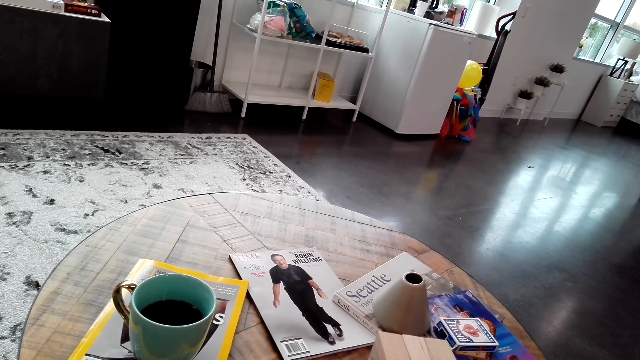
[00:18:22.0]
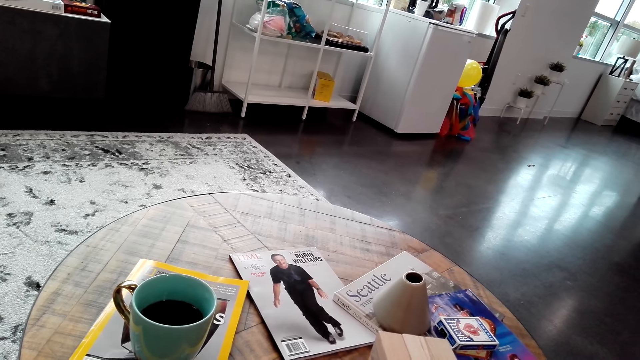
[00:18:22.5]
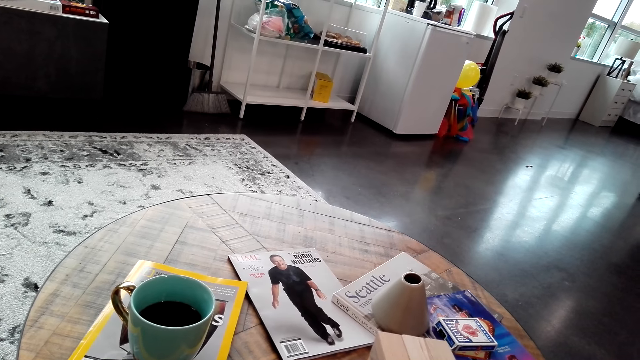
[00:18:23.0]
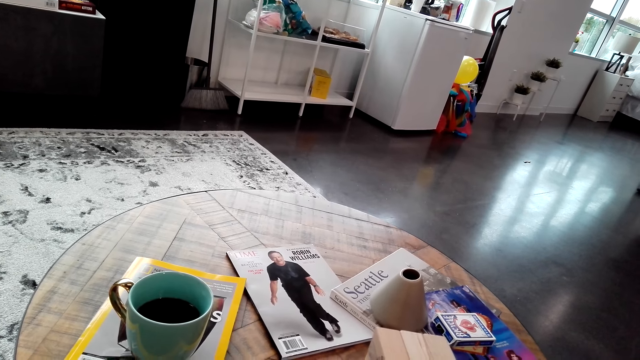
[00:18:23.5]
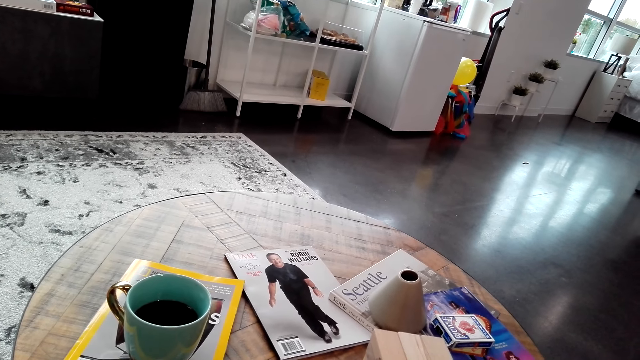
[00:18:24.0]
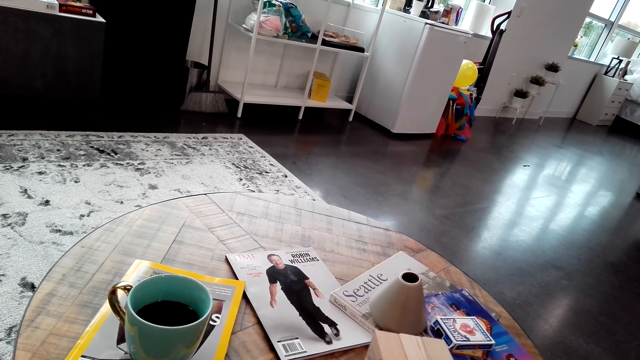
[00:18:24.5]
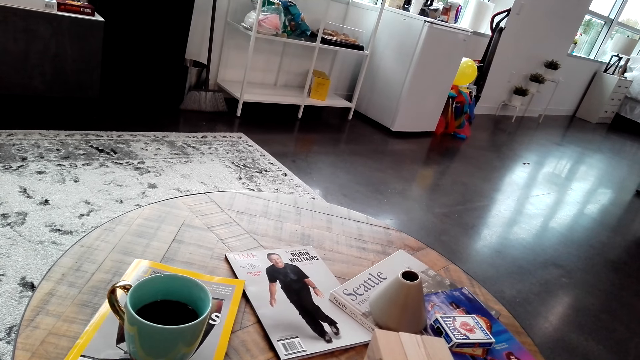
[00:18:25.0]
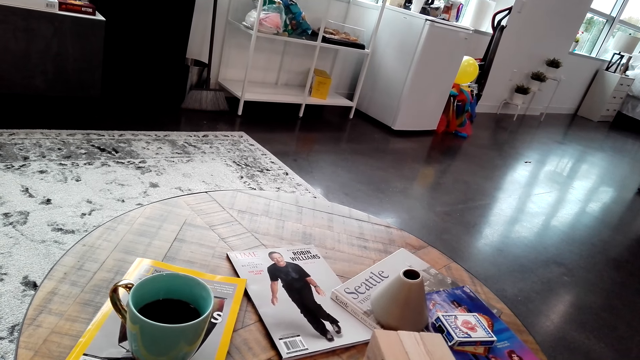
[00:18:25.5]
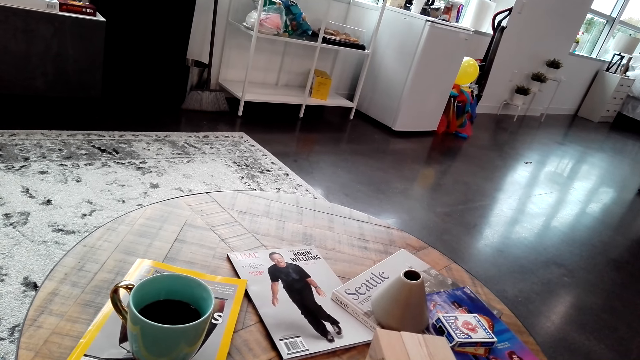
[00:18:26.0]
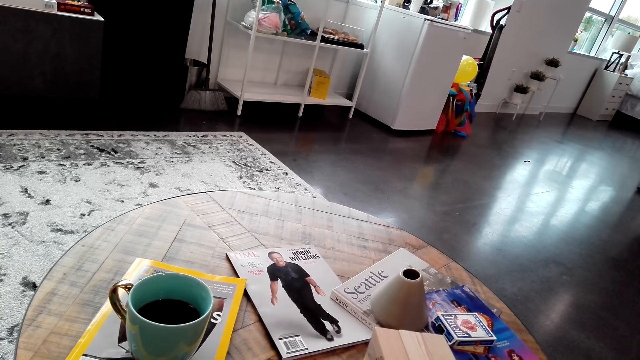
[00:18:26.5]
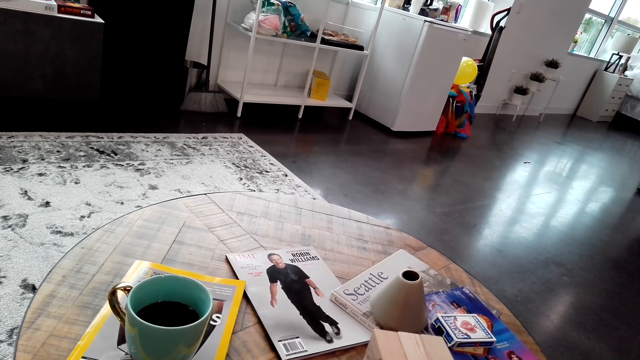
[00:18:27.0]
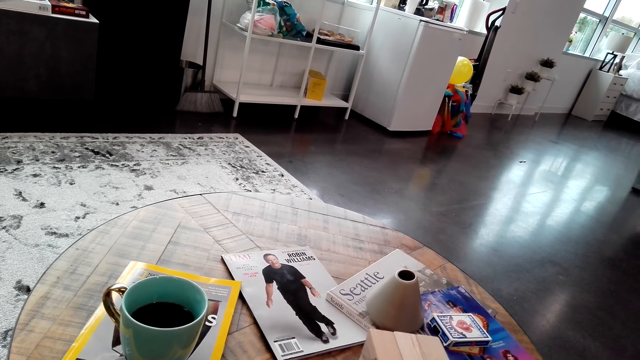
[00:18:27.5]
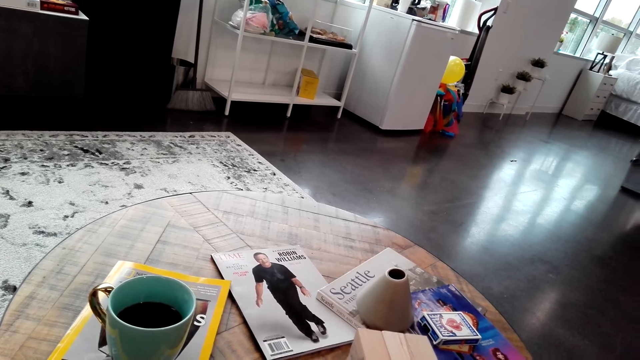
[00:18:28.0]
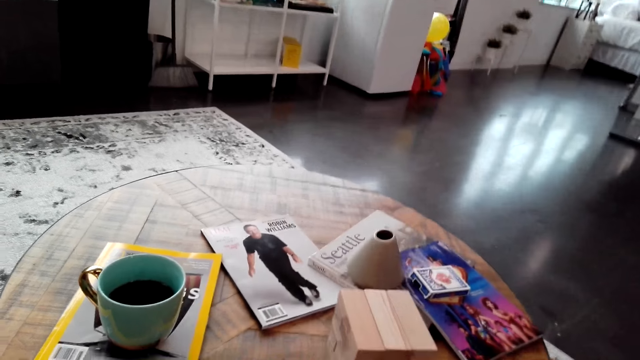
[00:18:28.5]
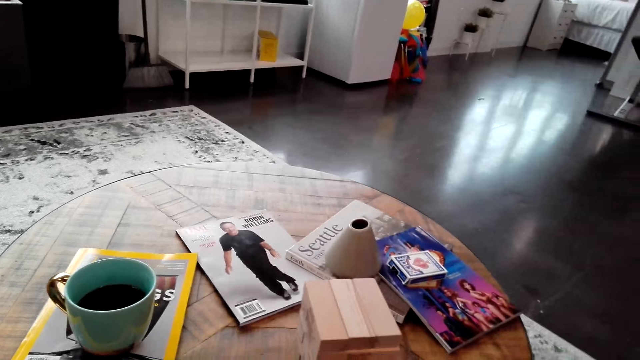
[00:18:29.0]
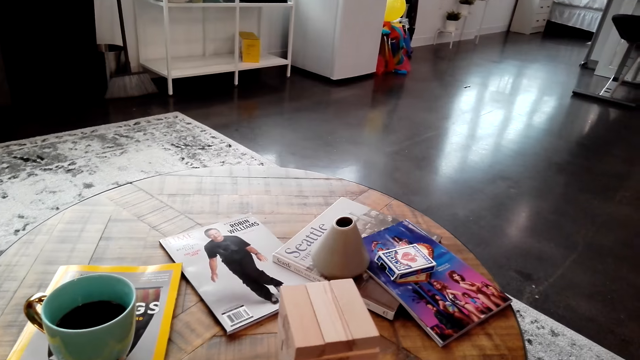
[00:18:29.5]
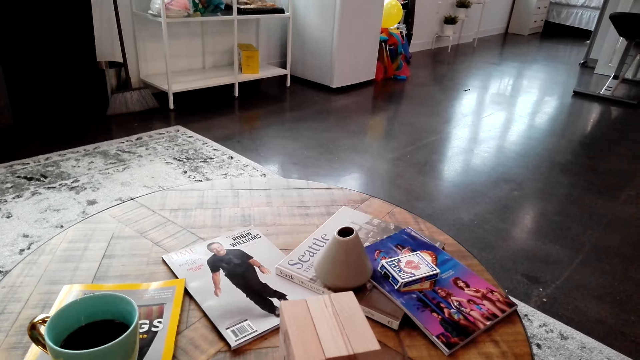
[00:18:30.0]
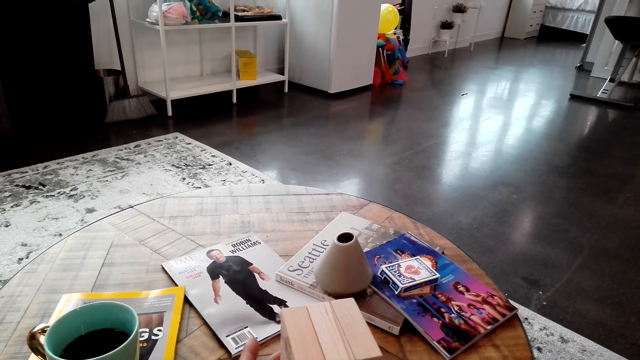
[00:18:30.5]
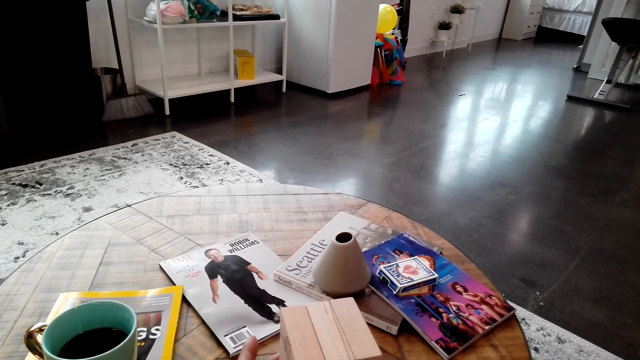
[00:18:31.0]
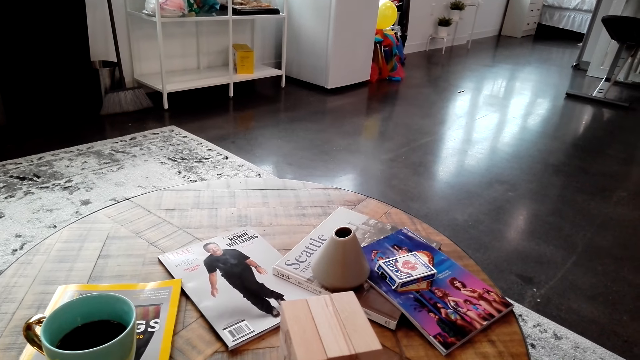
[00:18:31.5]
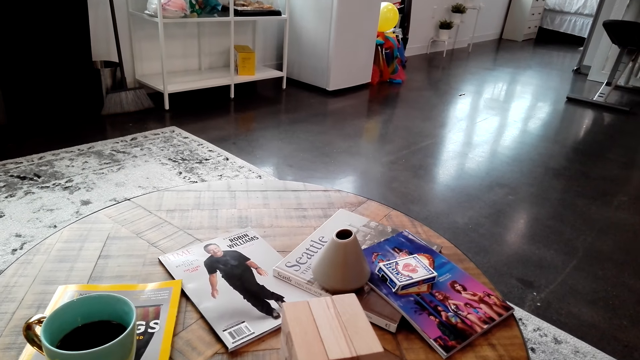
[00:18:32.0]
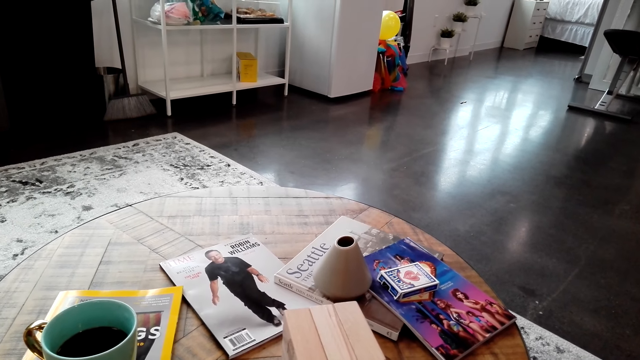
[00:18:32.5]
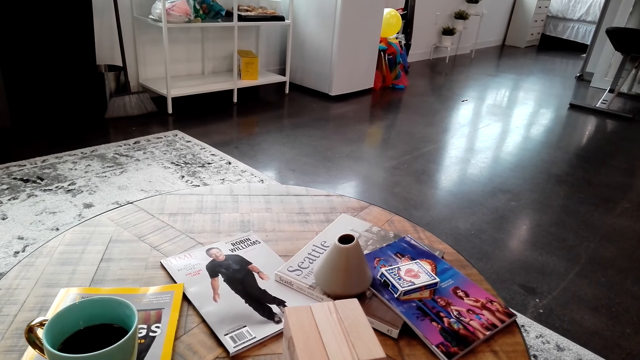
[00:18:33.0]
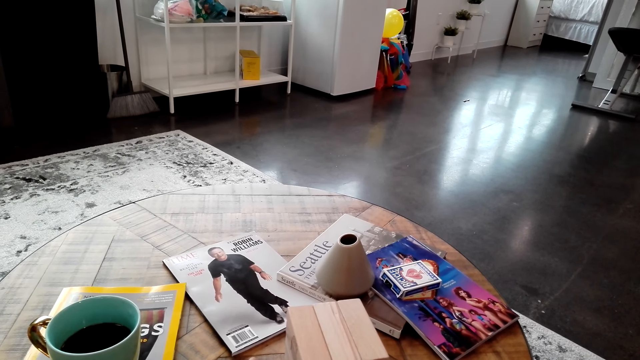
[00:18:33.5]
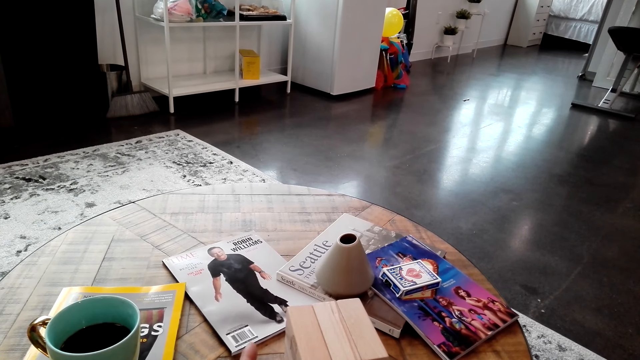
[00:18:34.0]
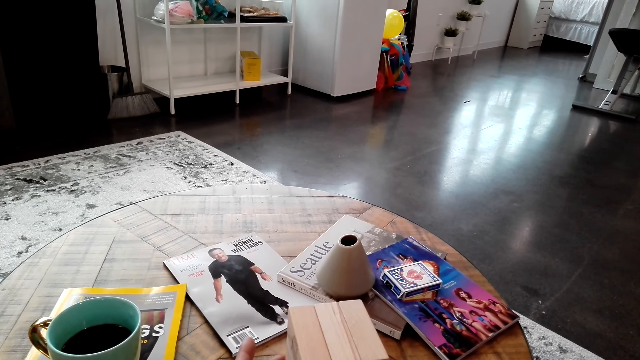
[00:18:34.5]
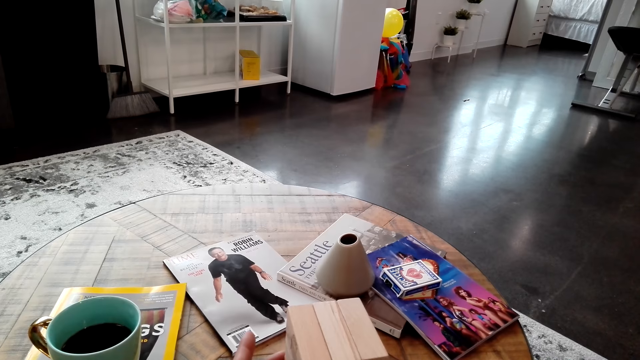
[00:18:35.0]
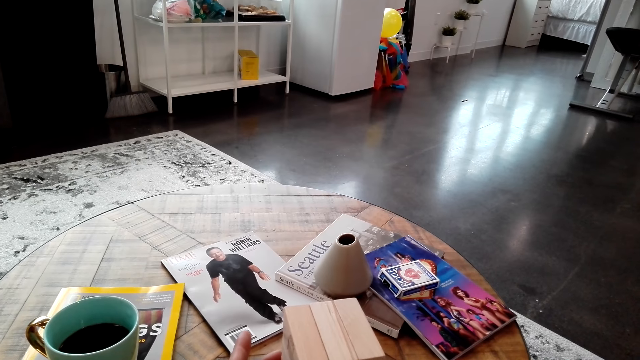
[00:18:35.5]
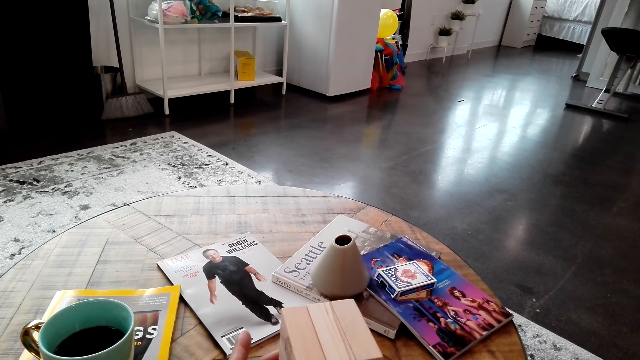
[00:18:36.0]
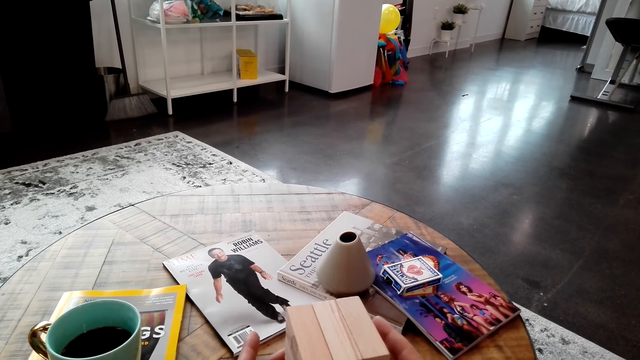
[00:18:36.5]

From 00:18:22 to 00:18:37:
The camera wearer touches the jenga piece on the table. They play the jenga game.

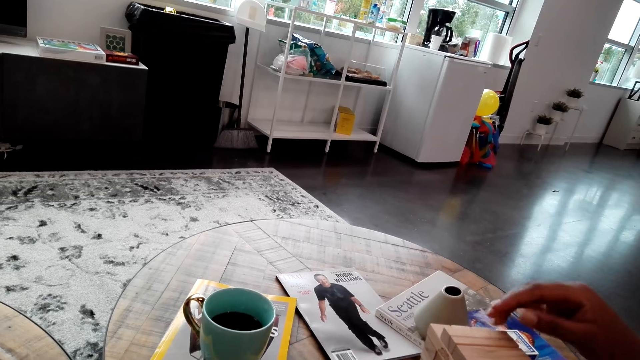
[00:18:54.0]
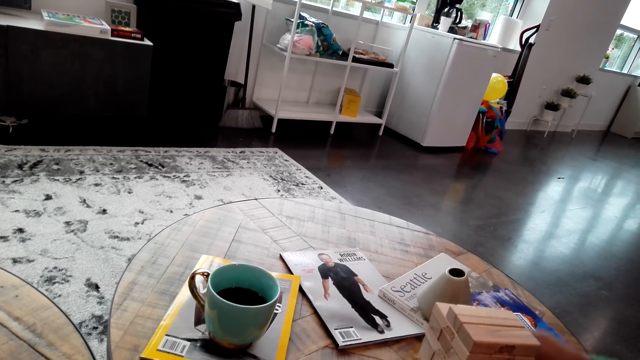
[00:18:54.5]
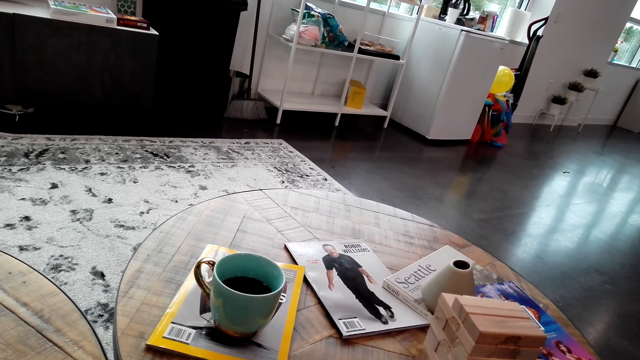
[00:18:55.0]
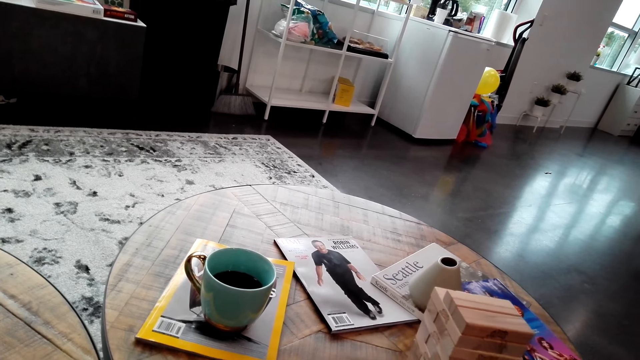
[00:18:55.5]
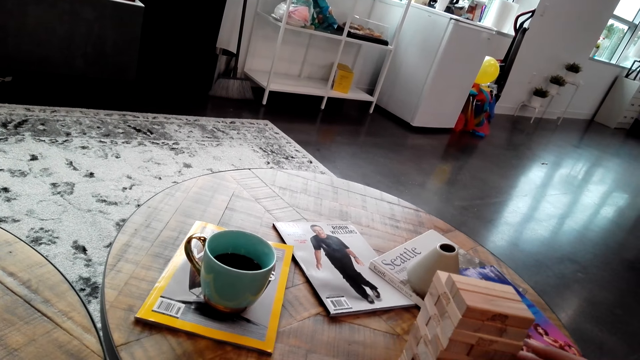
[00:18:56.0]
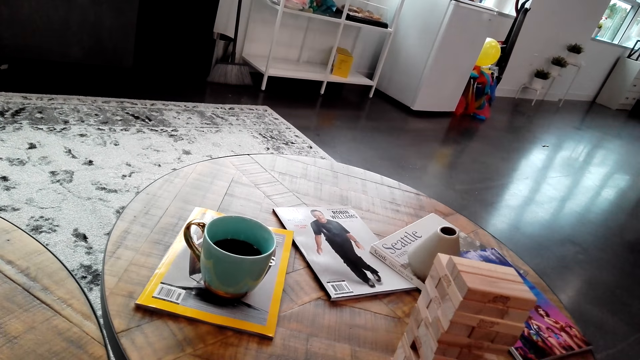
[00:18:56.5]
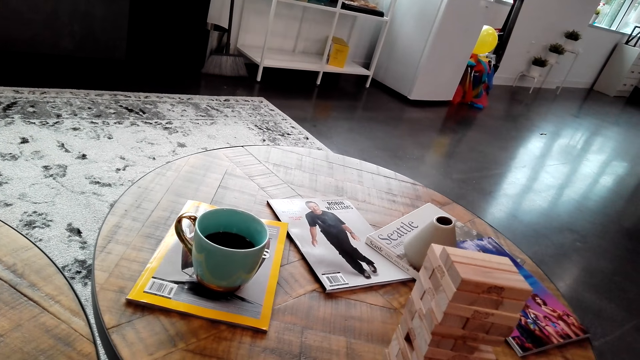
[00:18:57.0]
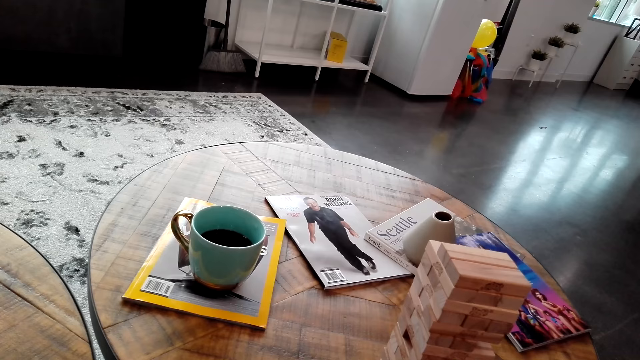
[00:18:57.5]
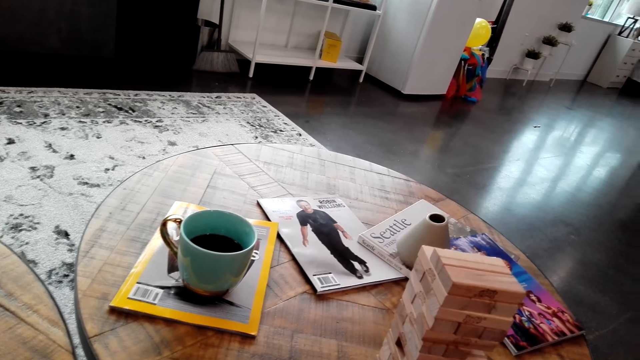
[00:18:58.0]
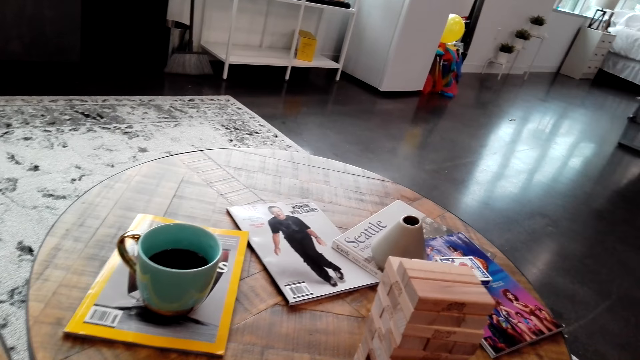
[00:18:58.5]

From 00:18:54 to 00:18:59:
A woman places a jenga piece on top of the structure.
